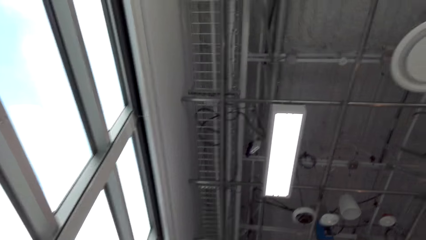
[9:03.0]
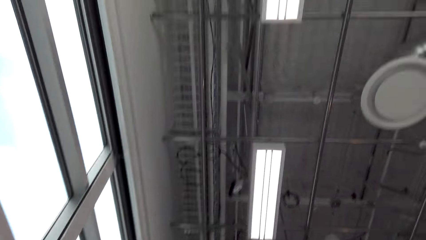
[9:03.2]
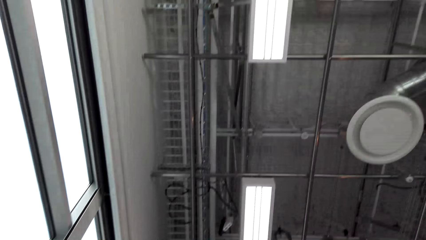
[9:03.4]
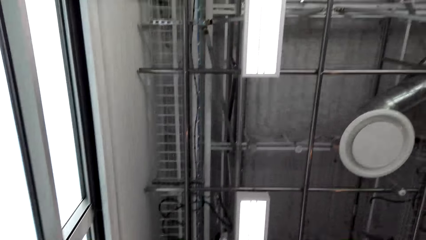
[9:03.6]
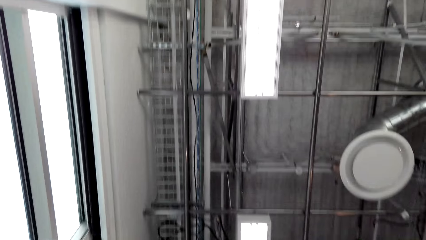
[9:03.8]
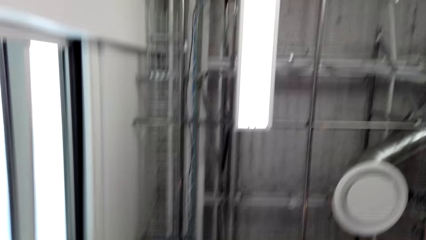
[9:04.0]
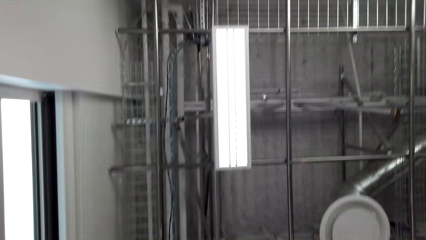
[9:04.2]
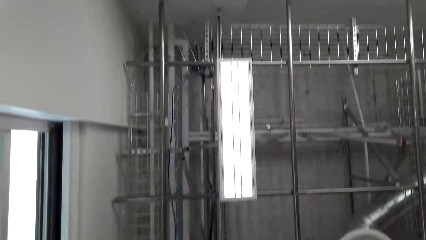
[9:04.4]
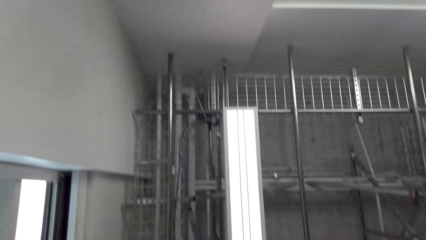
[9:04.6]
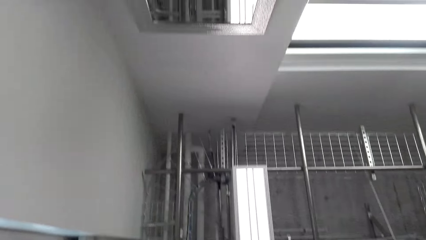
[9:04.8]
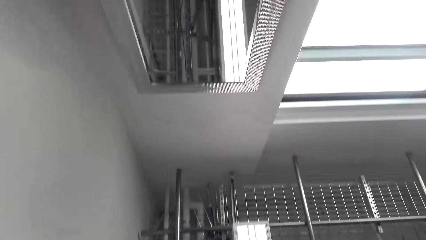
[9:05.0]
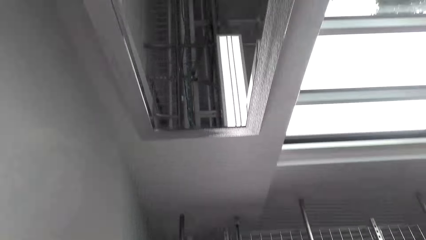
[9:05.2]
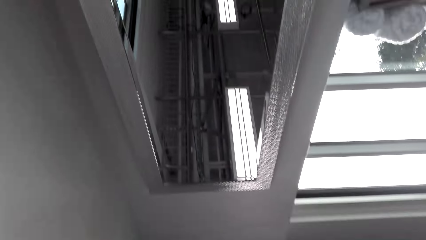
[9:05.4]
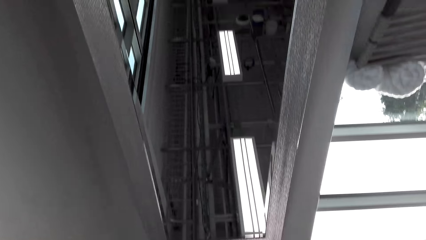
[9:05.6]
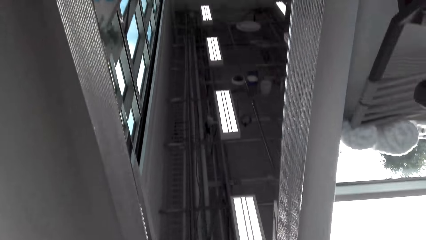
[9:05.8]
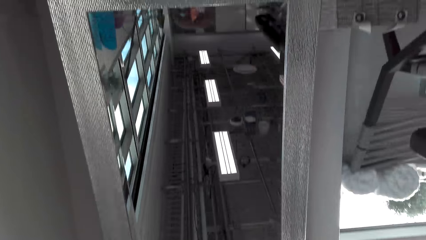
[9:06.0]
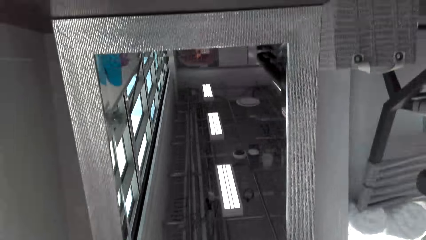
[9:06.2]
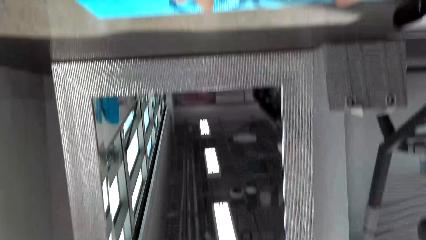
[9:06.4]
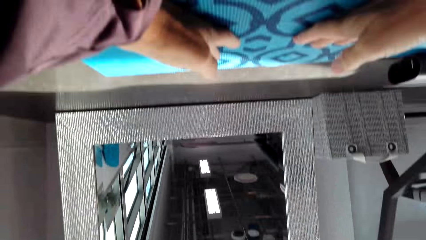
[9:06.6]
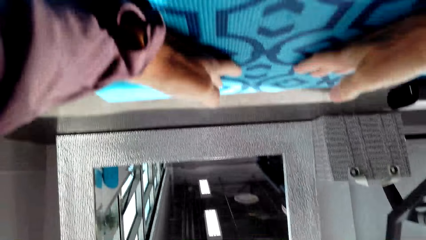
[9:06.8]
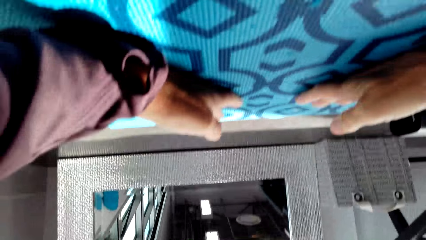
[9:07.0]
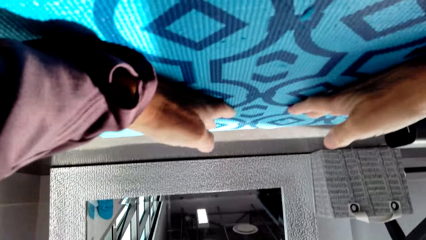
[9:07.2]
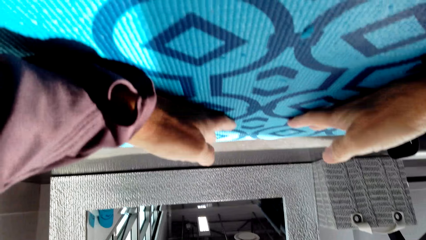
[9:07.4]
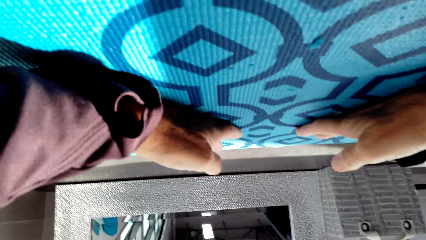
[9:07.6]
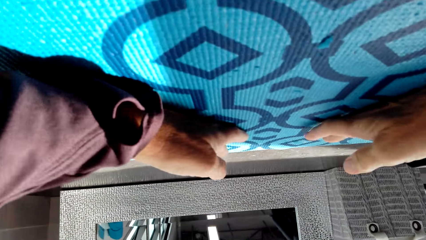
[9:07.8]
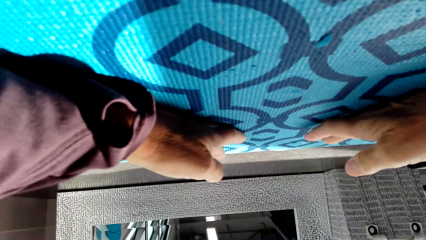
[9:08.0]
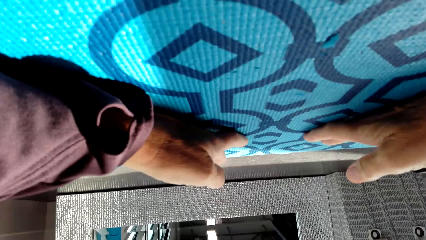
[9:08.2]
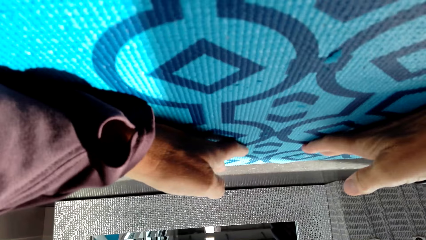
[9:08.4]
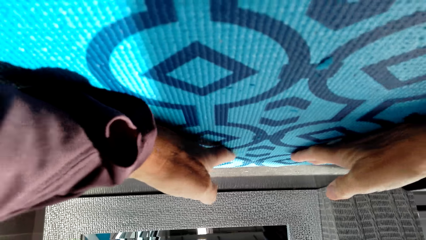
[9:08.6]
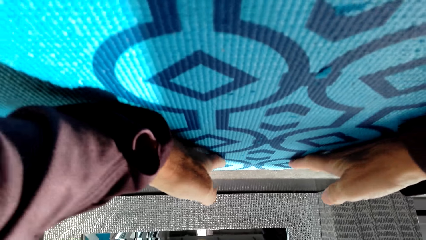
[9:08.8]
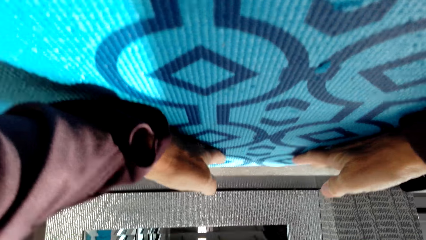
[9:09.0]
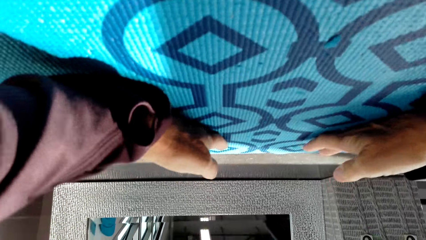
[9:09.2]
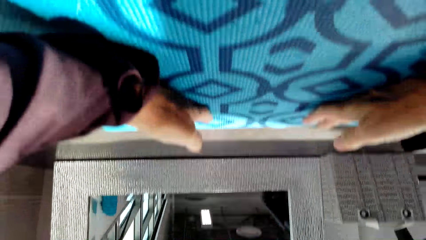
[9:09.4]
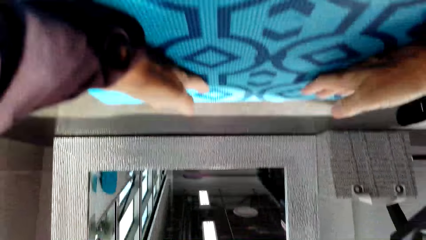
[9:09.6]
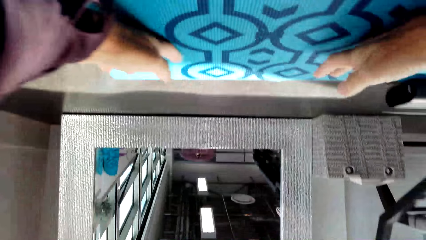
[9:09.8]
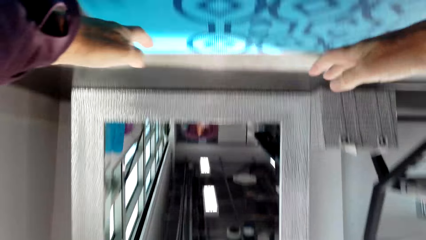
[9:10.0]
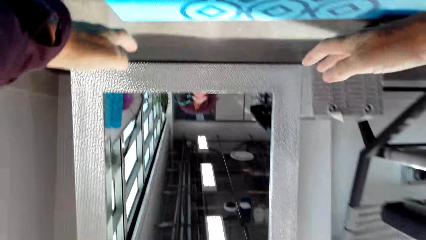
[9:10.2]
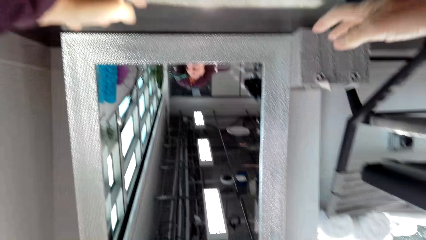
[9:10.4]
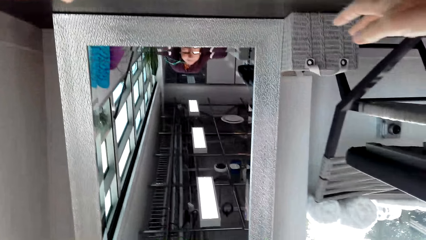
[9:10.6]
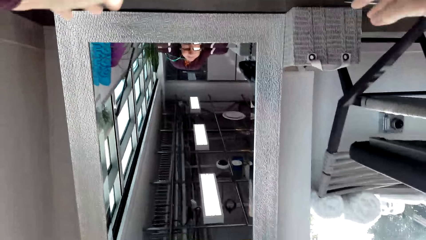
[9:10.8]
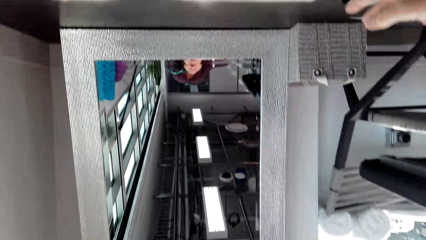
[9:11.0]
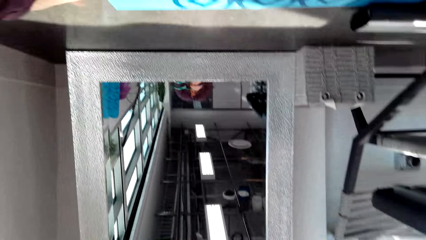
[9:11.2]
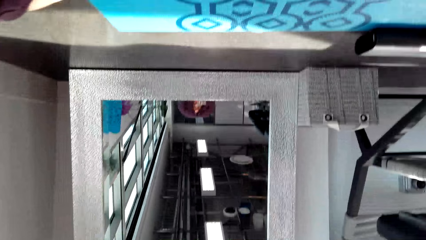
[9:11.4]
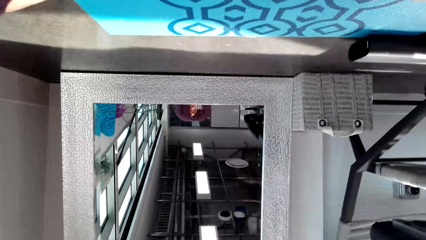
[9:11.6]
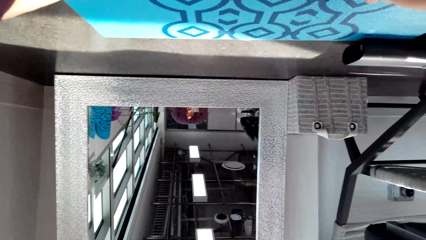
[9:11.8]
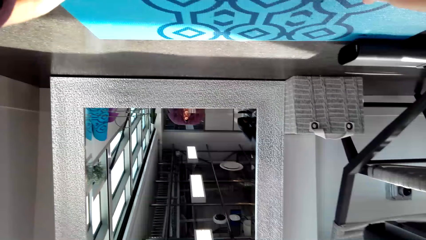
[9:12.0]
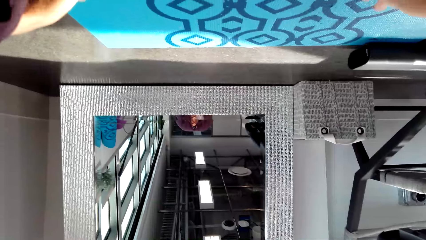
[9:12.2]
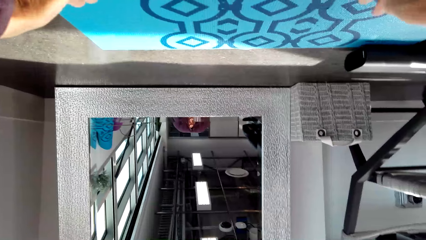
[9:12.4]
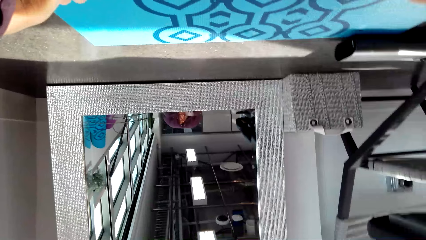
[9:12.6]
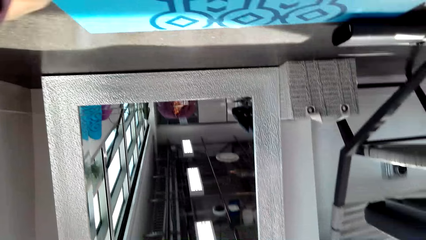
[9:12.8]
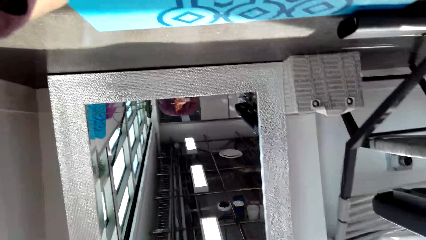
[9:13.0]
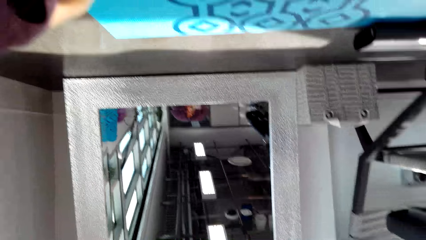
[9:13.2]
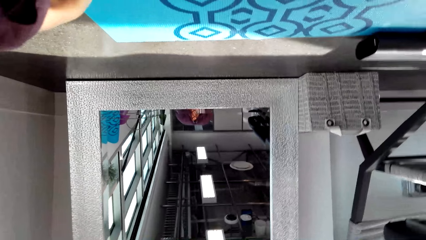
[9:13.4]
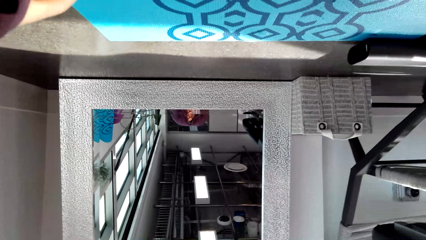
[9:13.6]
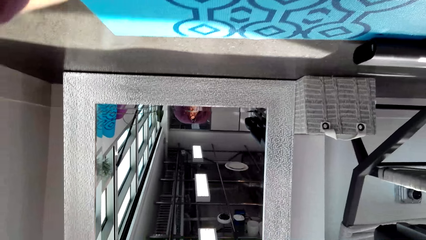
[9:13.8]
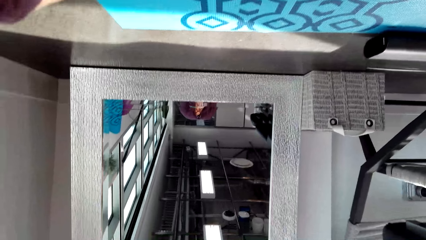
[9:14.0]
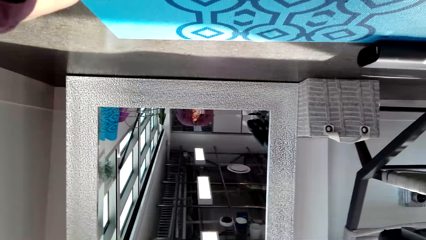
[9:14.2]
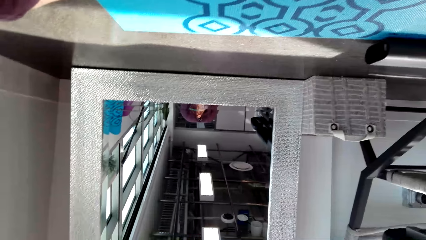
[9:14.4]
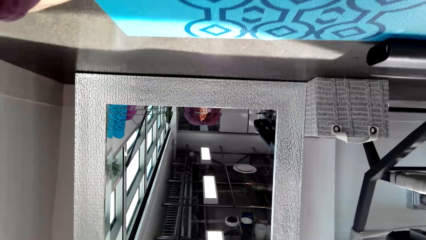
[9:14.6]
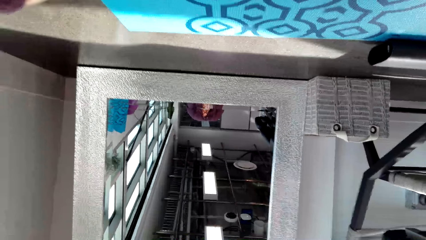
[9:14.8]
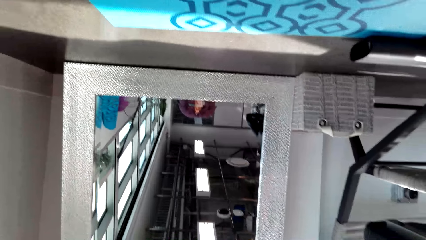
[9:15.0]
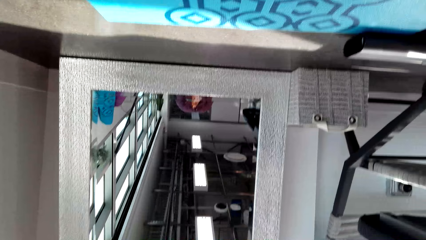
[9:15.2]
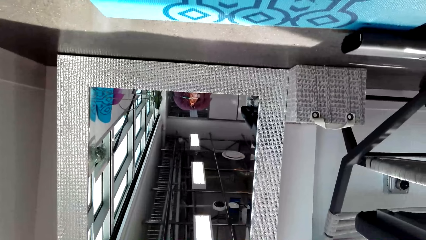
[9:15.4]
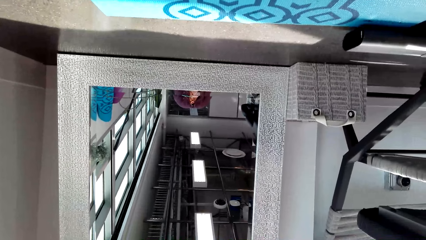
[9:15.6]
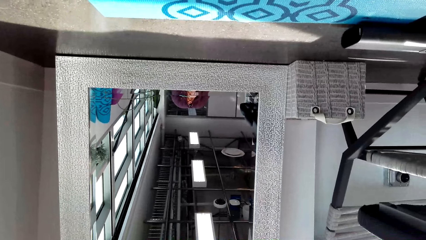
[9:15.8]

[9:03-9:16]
The camera wearer looks around. They look up. They put their hands on the floor. They lie down. They exercise on the carpet.

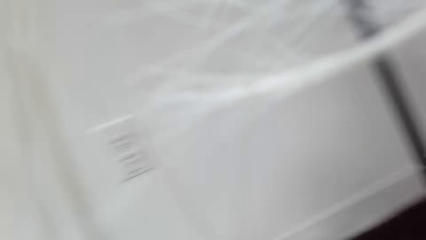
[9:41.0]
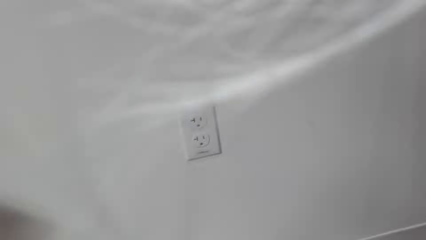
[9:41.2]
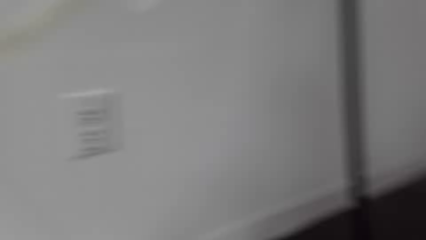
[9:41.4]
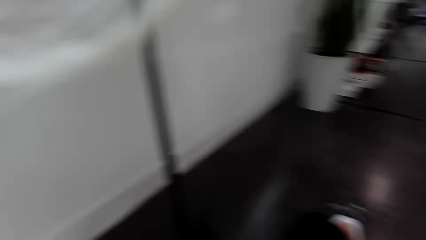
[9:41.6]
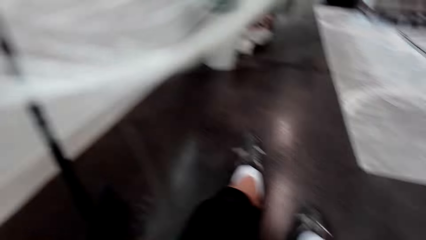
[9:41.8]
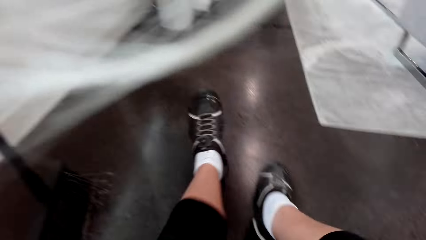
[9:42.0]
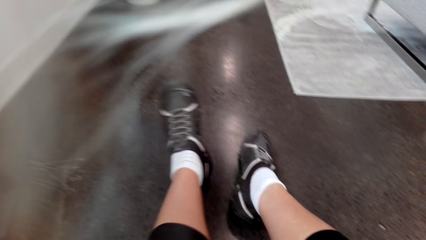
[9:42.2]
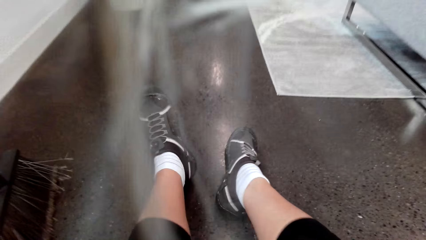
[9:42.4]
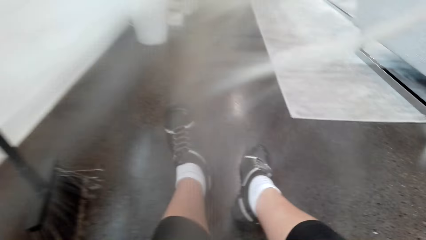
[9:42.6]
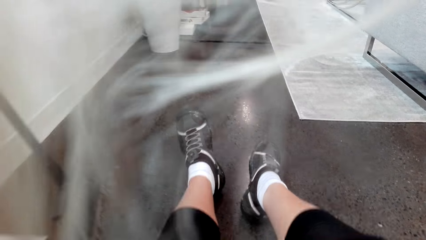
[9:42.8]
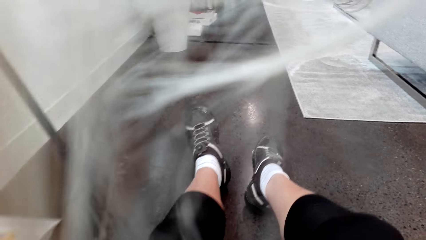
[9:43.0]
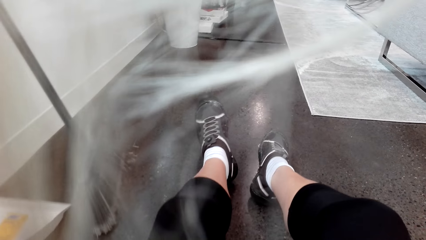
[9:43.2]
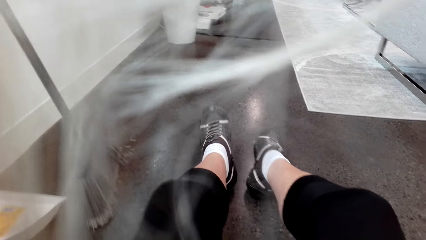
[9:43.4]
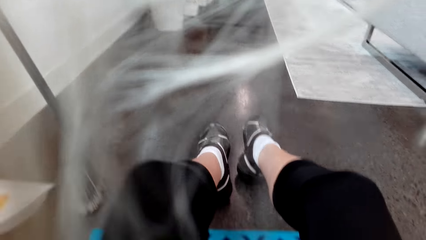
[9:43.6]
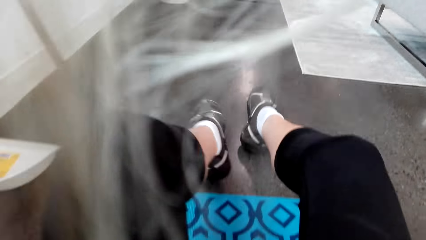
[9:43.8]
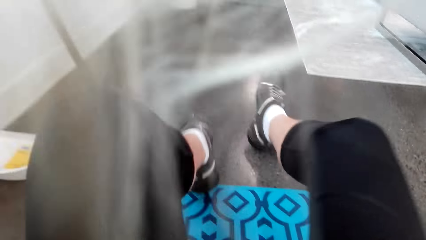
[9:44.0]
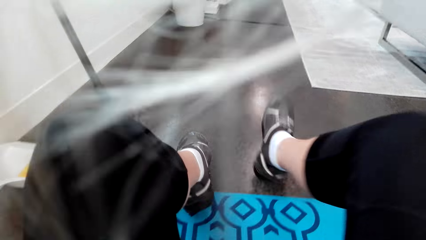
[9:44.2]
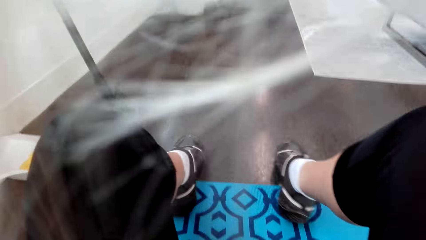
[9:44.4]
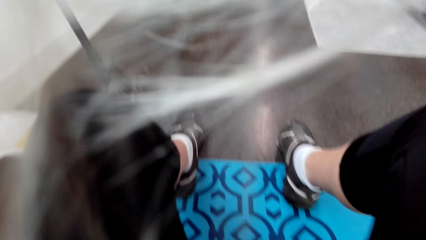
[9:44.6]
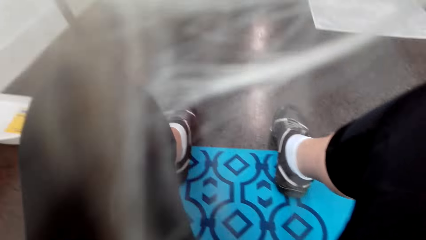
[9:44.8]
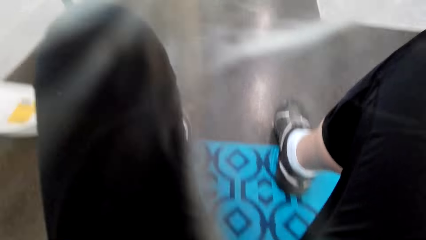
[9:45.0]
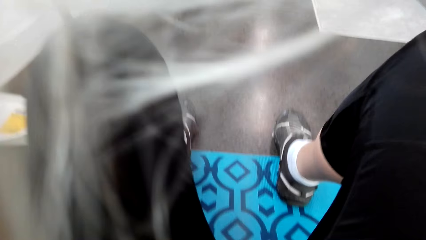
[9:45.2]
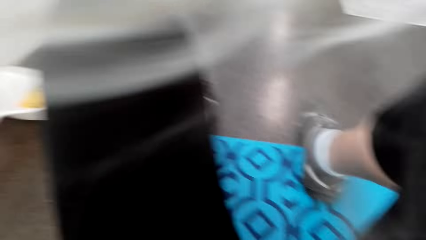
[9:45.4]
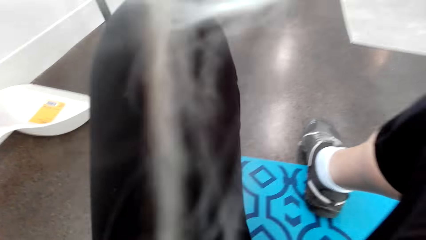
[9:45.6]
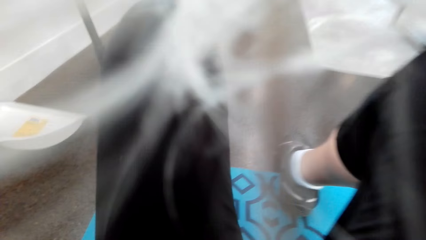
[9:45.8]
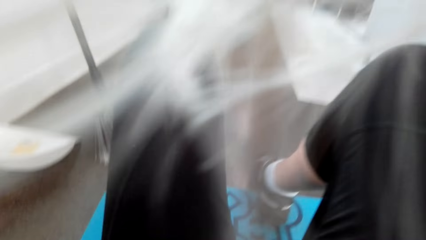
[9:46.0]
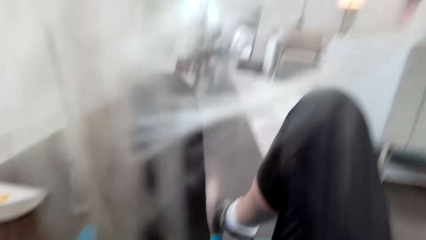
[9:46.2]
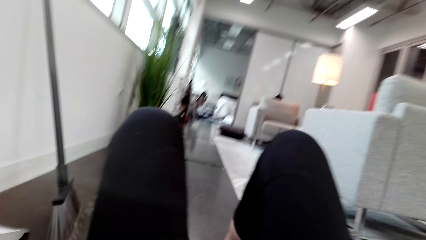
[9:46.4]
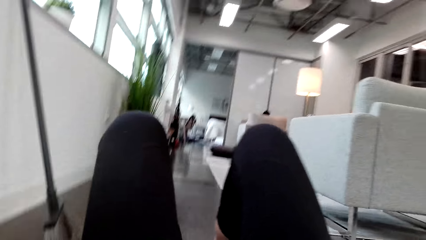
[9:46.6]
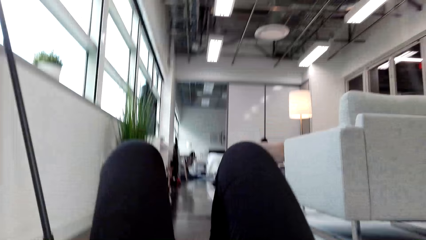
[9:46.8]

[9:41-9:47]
The camera wearer moves their legs. They sit down.
